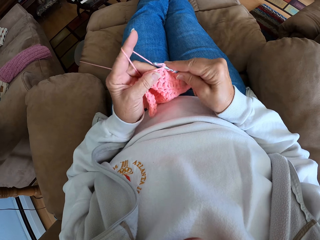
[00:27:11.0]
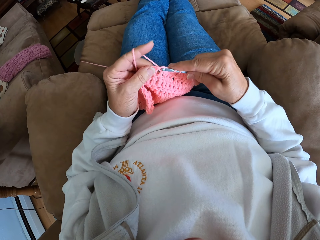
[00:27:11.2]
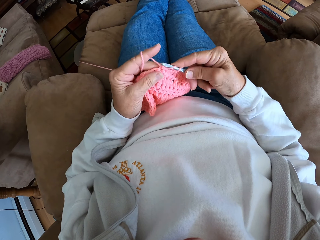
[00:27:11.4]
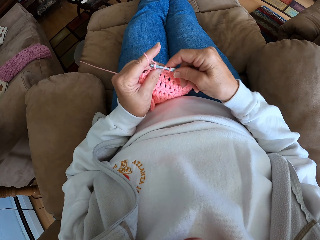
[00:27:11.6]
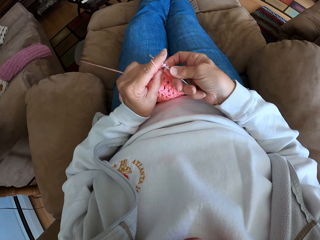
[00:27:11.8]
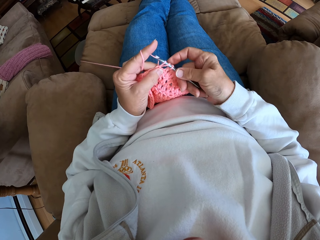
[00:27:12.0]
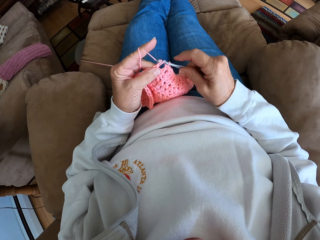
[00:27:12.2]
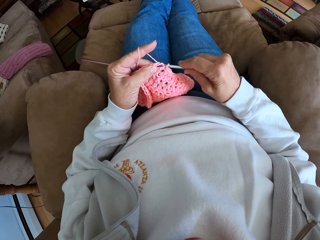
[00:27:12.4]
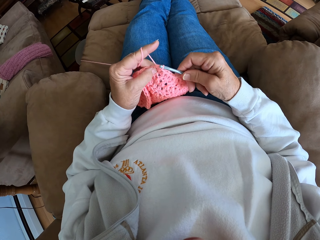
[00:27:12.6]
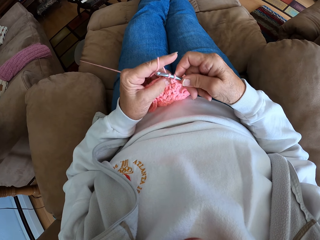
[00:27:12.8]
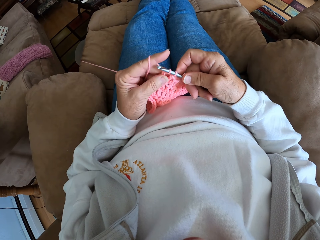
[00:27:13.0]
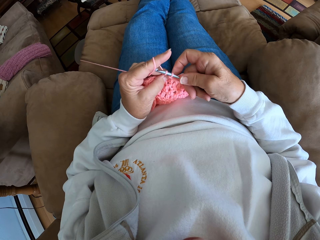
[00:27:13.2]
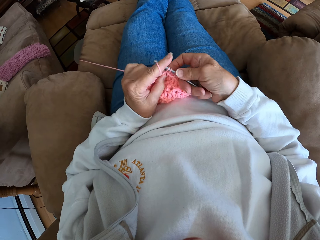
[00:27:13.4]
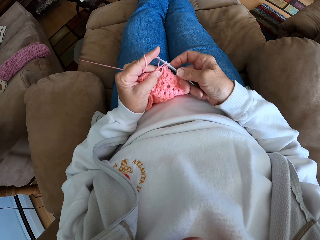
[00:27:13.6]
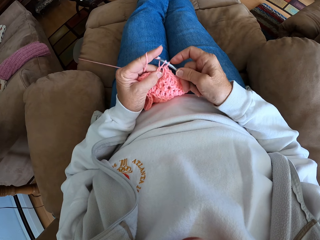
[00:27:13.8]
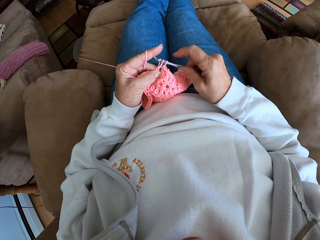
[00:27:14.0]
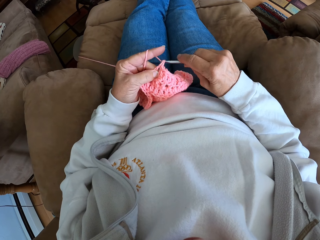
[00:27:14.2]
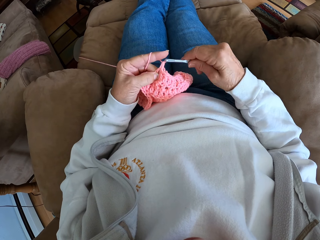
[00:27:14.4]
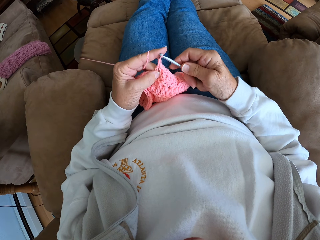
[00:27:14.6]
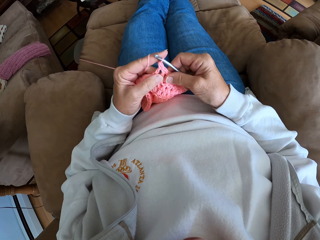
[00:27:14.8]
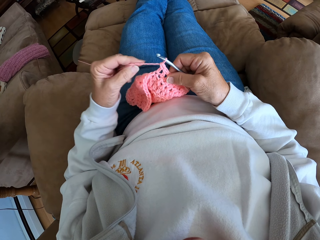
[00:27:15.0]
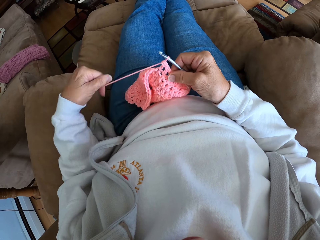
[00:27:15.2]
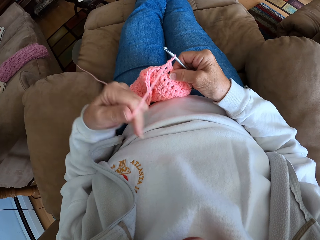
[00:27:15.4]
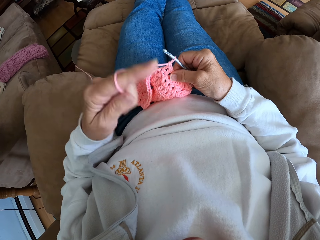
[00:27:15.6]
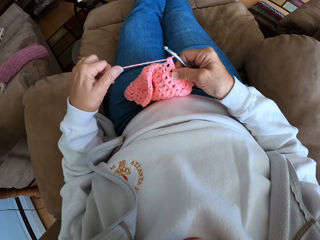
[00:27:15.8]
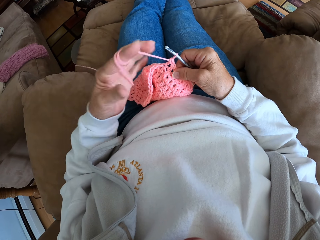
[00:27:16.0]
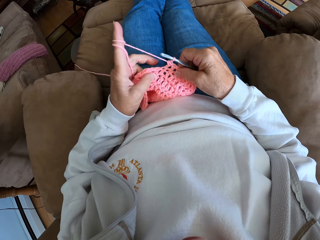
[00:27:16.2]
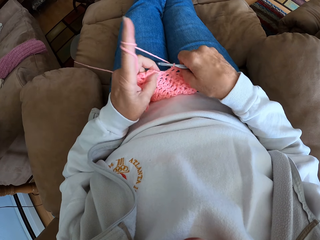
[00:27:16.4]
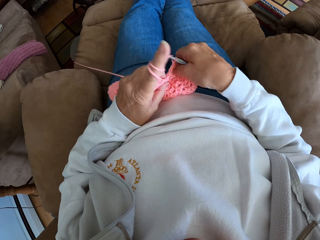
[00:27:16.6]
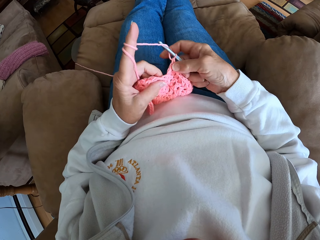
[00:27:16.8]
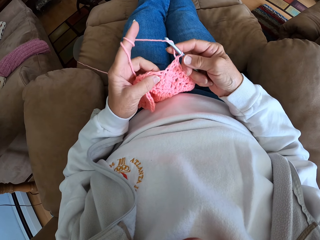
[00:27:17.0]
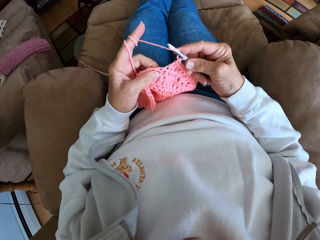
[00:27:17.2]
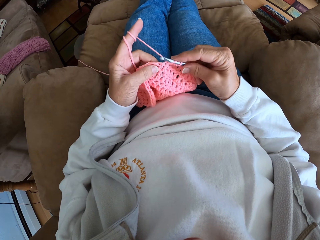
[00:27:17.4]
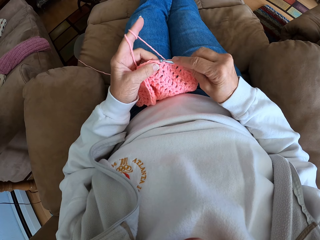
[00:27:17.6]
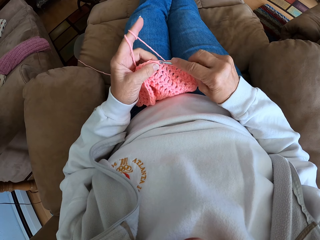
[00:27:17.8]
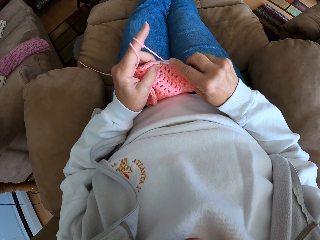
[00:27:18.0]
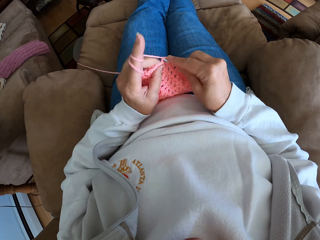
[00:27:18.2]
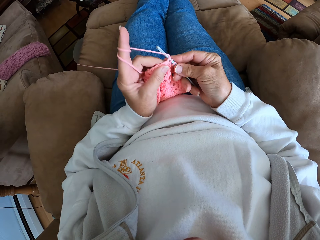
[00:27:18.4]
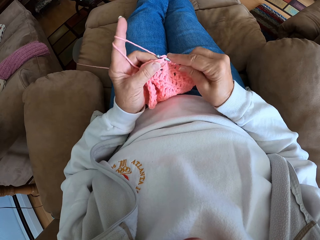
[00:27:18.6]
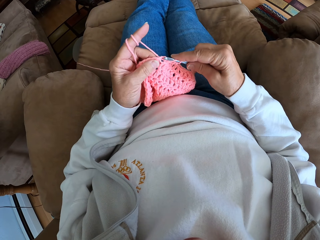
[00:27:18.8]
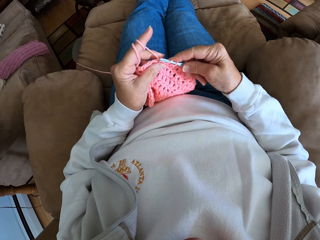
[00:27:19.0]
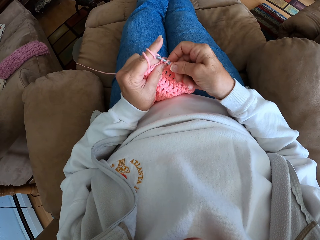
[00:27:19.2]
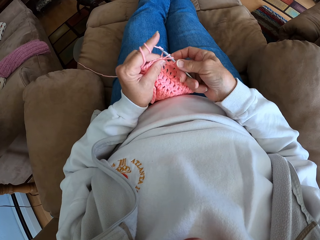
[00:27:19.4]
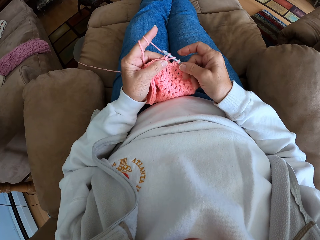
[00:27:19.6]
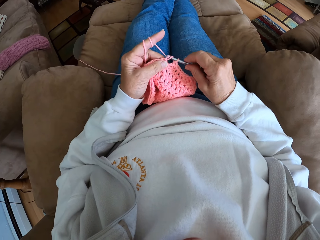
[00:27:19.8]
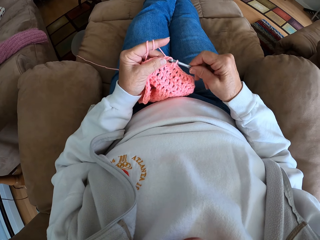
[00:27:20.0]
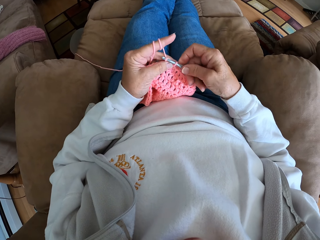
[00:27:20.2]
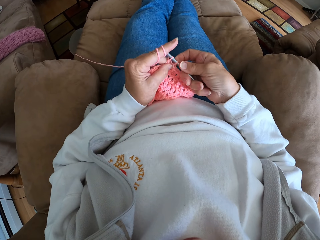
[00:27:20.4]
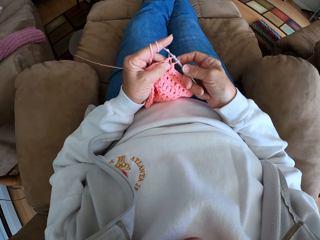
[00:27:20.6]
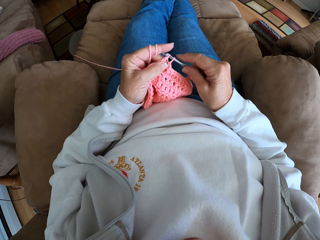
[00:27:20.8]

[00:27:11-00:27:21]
The camera wearer adjusts the yarn with her hands. She crochets the yarn.

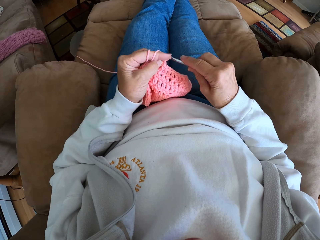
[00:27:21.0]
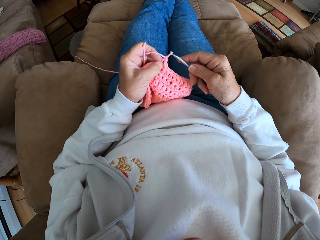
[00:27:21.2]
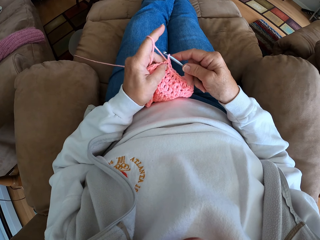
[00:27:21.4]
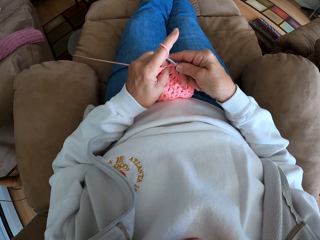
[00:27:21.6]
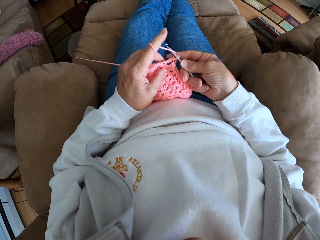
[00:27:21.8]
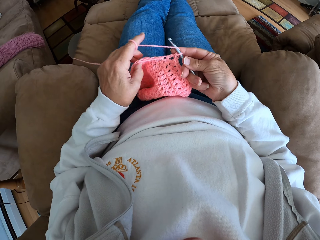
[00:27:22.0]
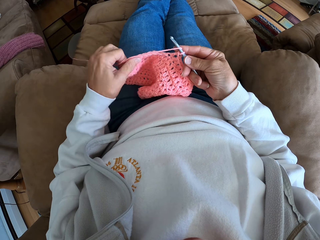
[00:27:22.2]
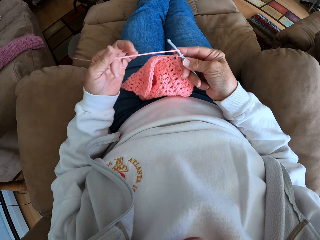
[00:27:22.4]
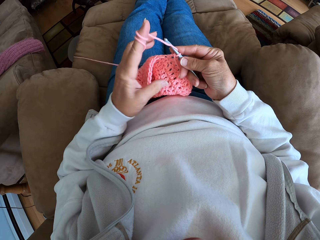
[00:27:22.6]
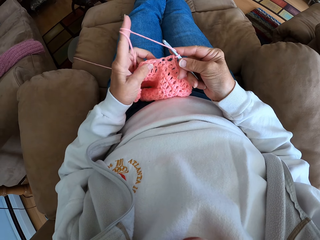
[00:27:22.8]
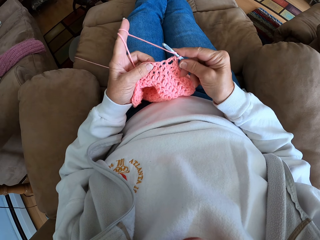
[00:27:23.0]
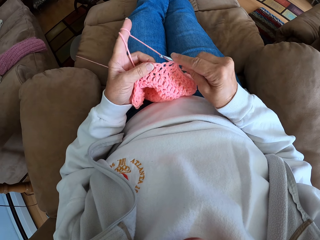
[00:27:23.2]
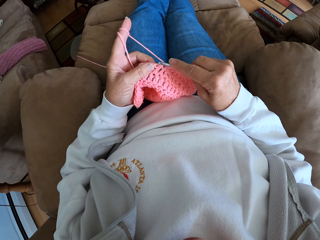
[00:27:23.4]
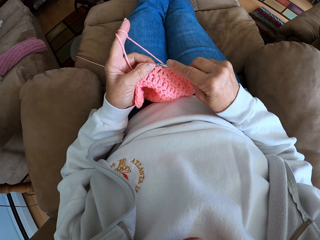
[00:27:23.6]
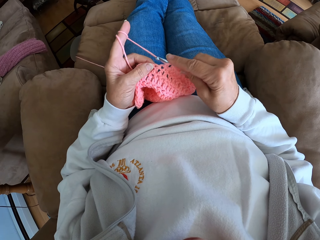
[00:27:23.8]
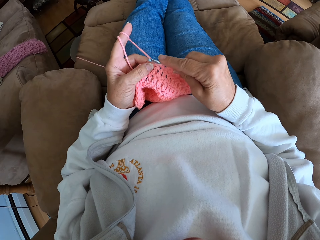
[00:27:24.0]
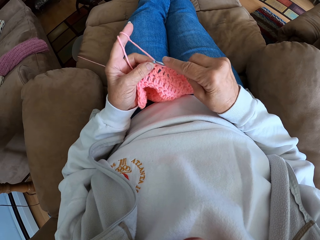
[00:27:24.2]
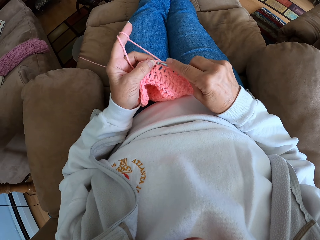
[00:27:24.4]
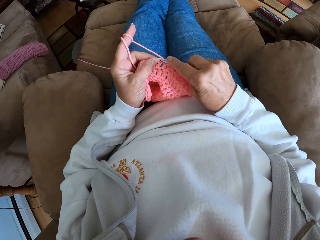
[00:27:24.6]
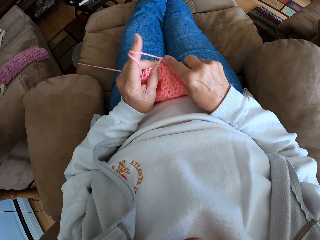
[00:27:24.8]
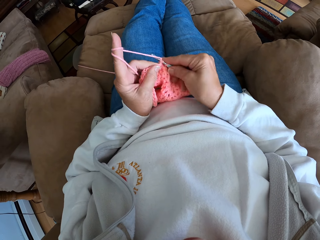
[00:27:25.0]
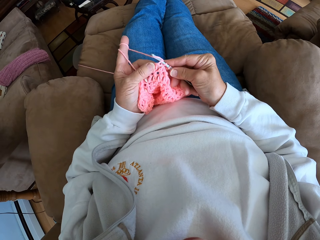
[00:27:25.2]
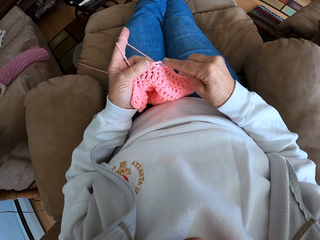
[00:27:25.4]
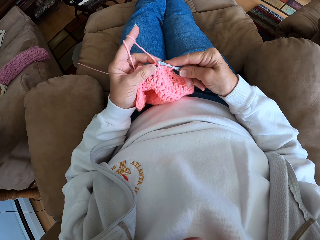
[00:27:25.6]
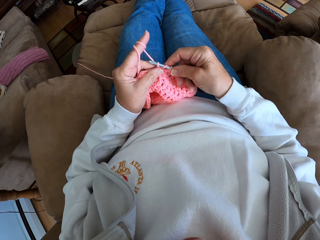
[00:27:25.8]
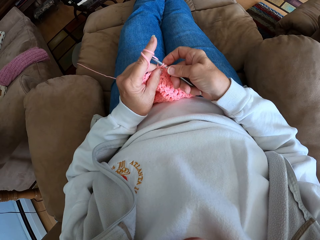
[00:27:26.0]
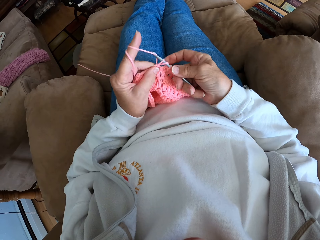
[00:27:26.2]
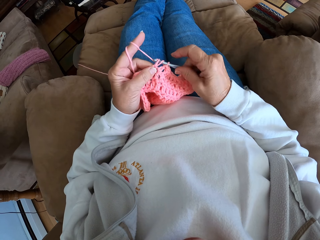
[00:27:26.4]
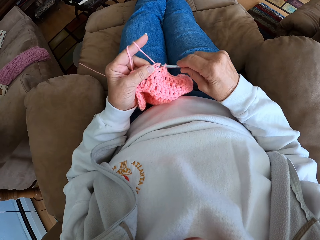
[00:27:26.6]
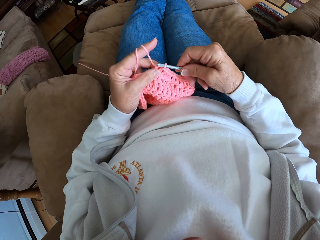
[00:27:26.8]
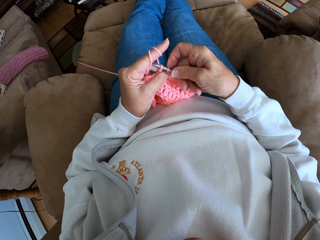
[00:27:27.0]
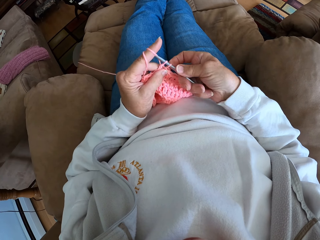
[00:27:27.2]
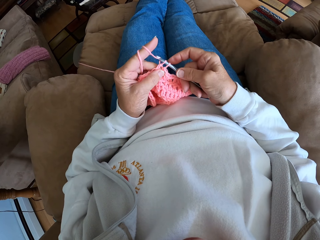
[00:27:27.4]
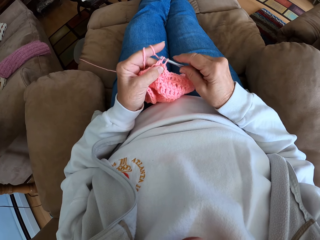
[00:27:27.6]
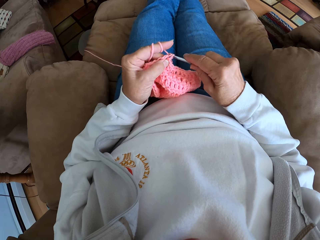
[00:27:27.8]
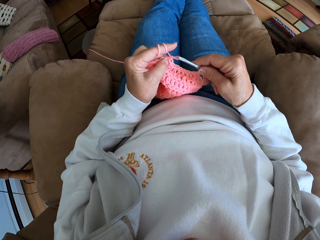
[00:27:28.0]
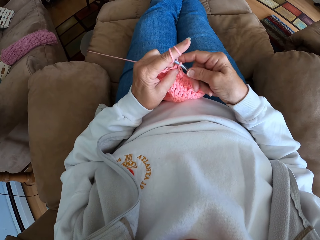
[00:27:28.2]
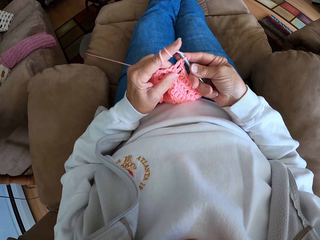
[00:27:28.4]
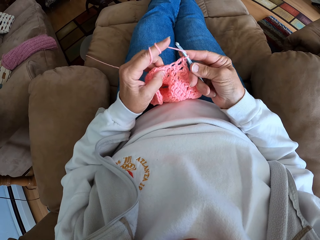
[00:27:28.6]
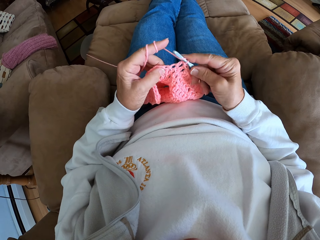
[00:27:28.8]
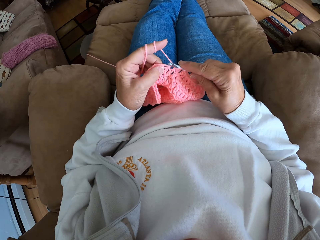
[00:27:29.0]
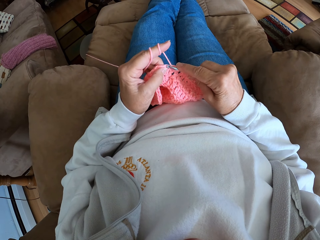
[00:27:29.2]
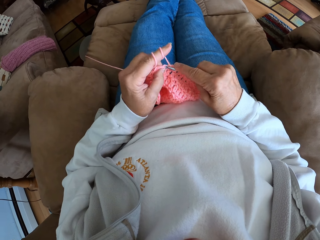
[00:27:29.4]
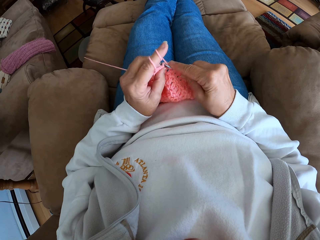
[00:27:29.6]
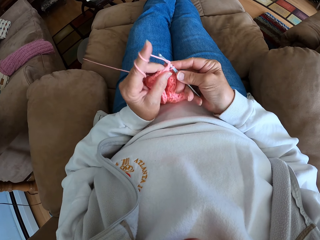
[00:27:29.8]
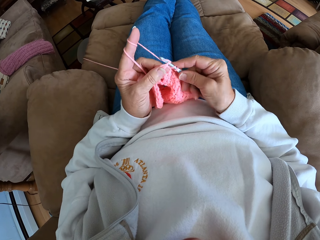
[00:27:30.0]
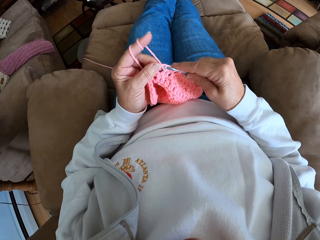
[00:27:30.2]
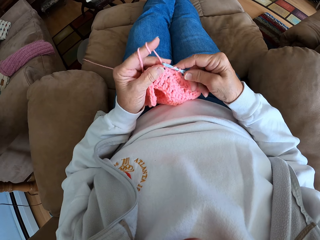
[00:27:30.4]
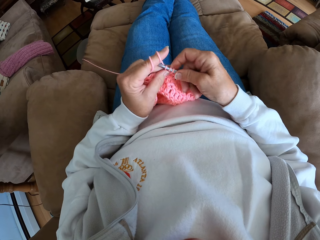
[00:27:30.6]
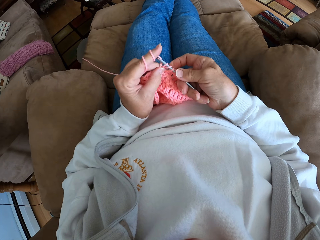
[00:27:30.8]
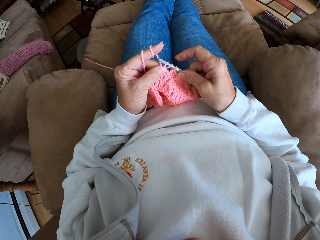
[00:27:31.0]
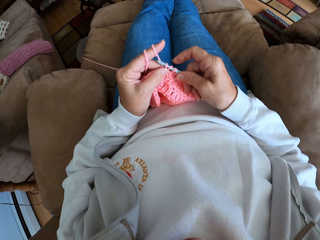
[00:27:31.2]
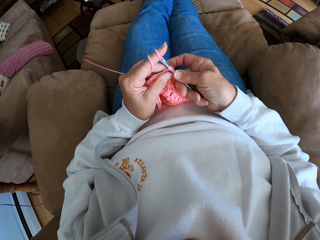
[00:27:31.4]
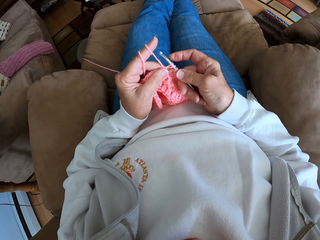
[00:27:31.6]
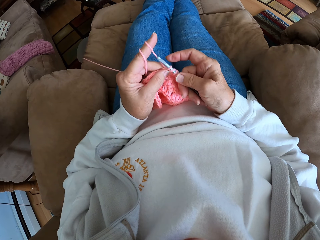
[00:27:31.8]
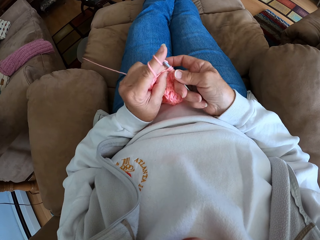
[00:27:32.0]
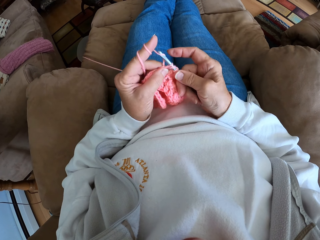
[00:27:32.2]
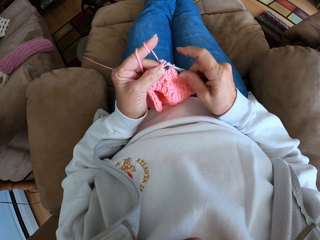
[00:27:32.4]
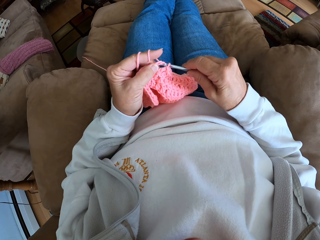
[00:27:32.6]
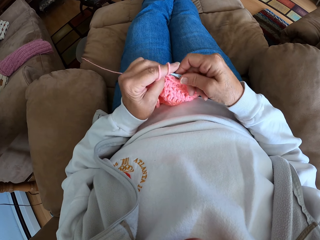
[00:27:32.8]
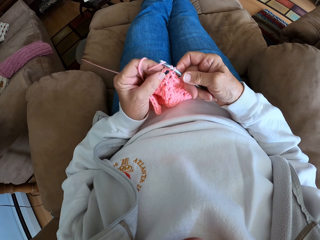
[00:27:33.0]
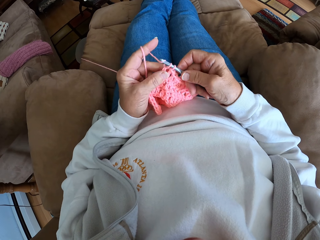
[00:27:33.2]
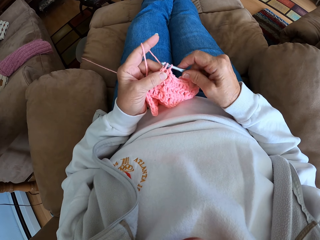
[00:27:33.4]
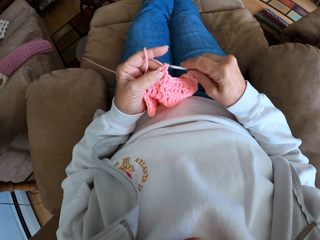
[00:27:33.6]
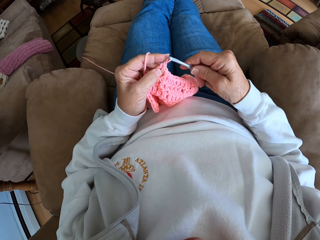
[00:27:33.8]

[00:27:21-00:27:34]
The camera wearer adjusts the yarn with her hands. She crochets the yarn.
